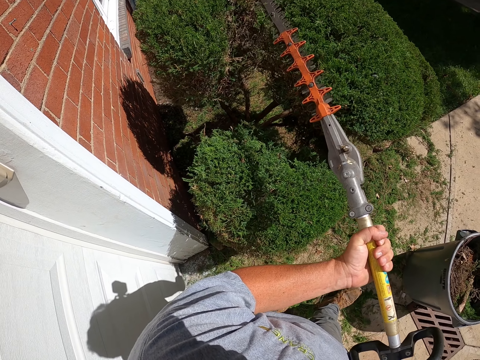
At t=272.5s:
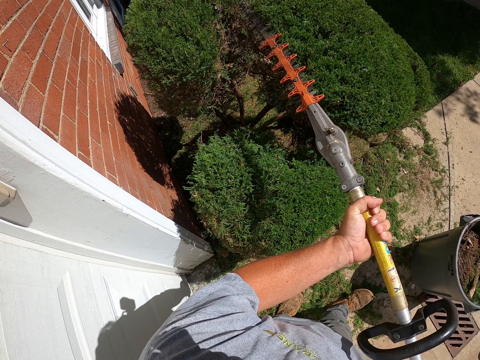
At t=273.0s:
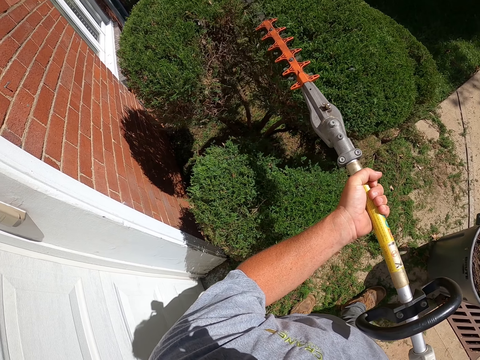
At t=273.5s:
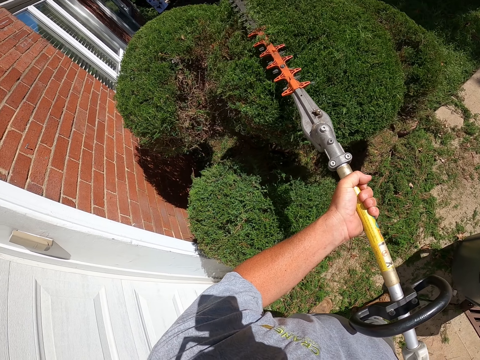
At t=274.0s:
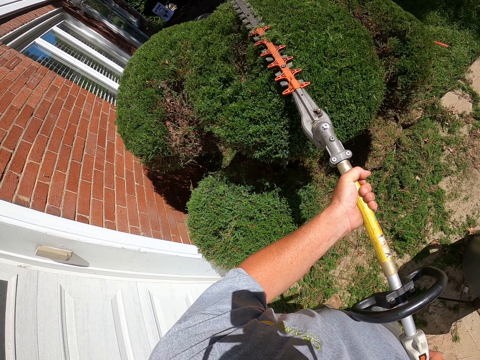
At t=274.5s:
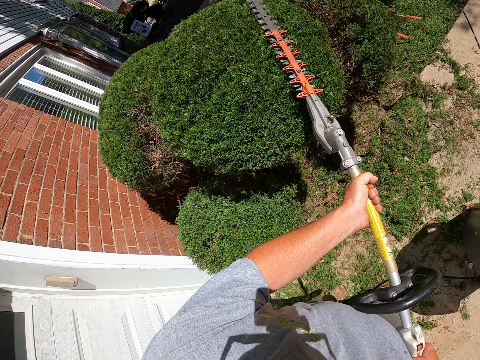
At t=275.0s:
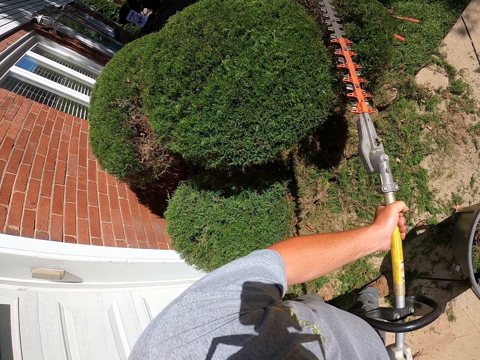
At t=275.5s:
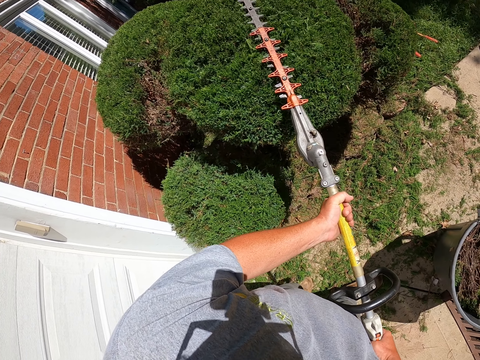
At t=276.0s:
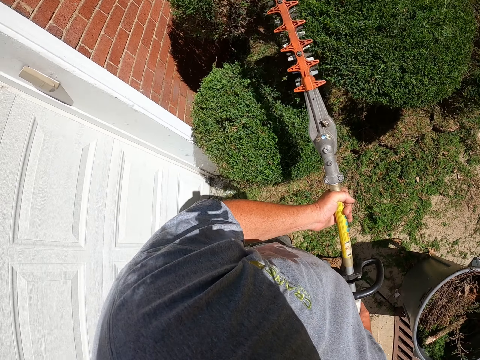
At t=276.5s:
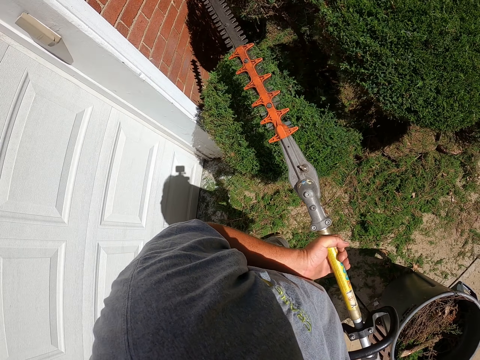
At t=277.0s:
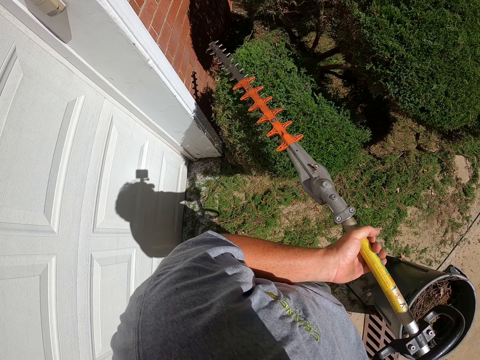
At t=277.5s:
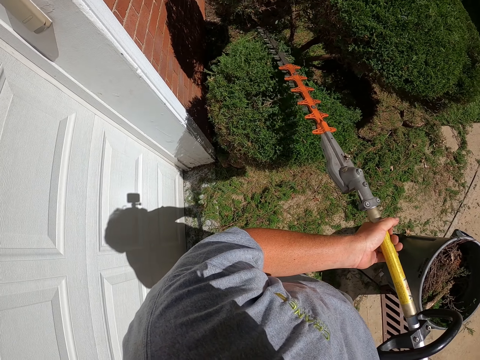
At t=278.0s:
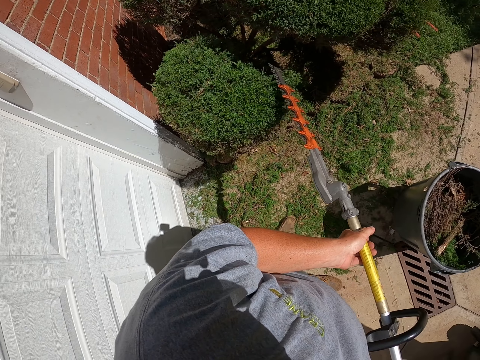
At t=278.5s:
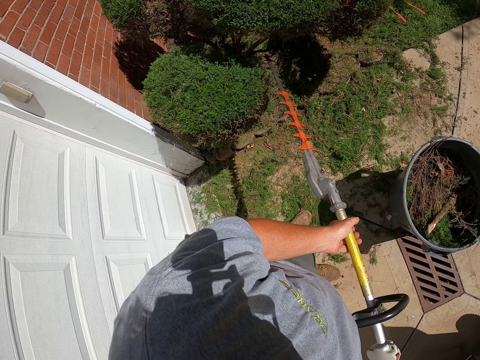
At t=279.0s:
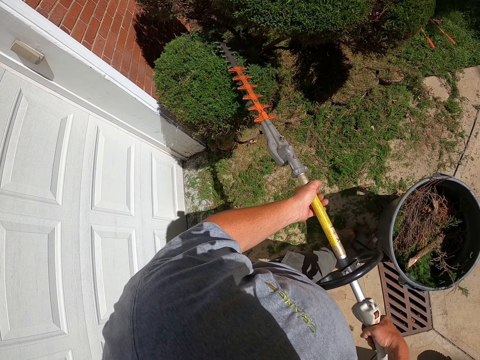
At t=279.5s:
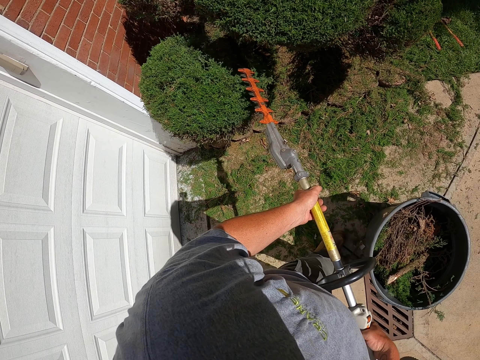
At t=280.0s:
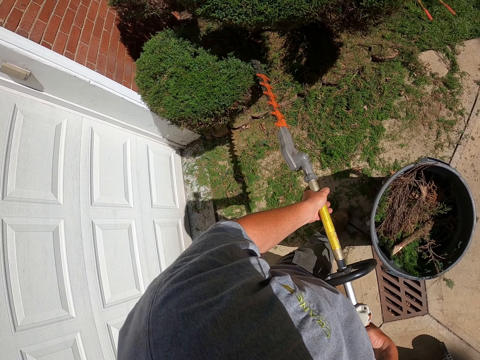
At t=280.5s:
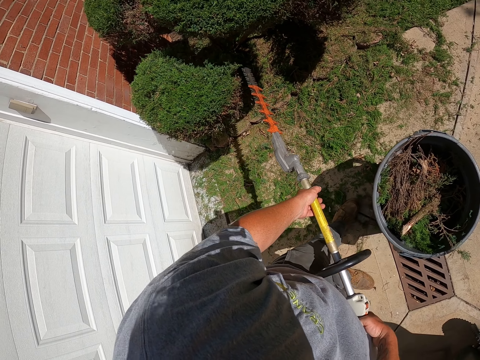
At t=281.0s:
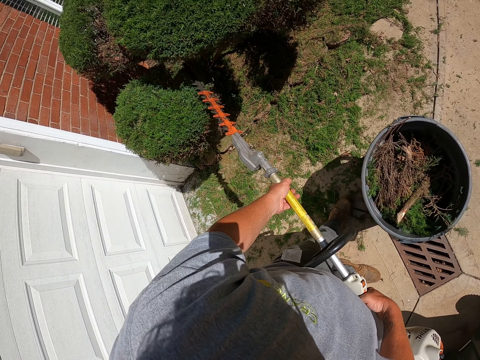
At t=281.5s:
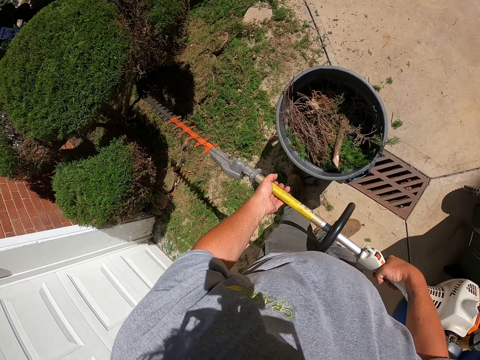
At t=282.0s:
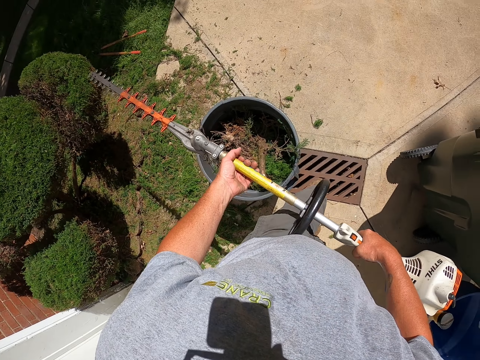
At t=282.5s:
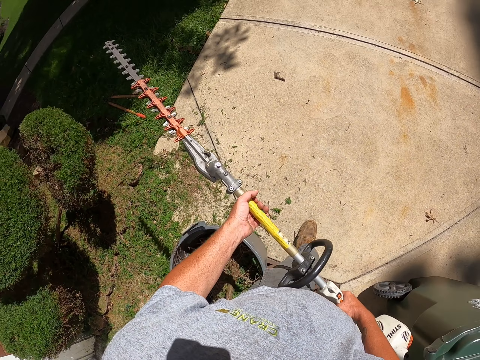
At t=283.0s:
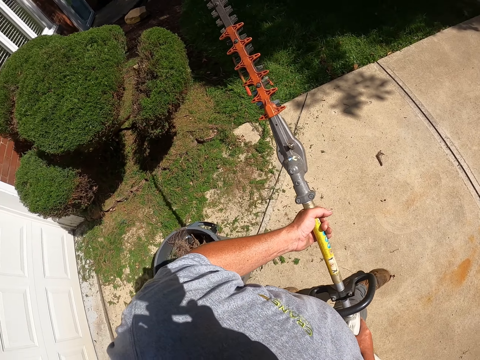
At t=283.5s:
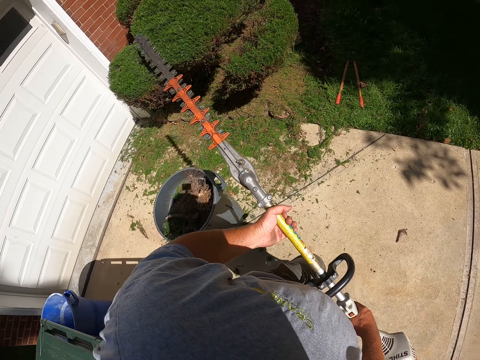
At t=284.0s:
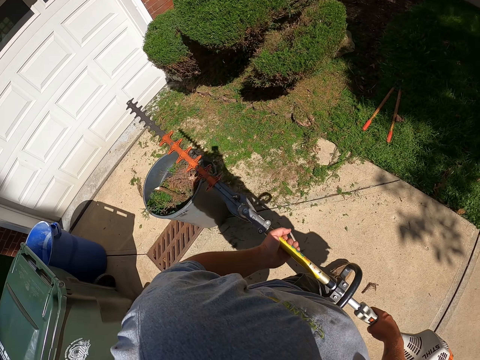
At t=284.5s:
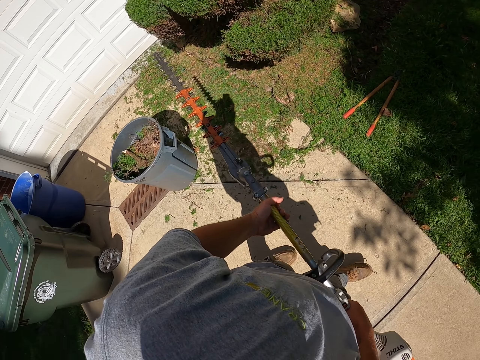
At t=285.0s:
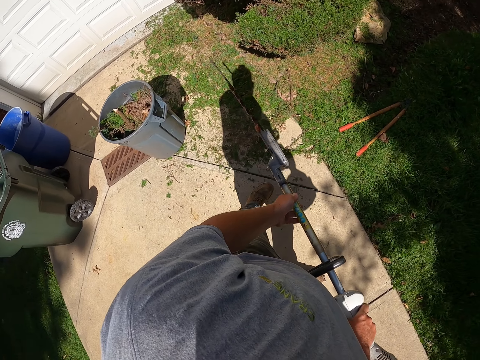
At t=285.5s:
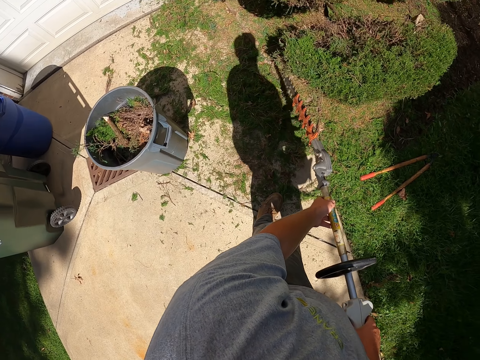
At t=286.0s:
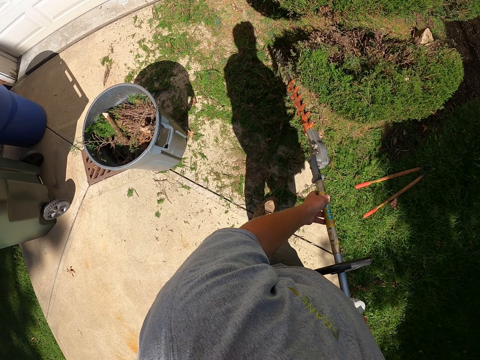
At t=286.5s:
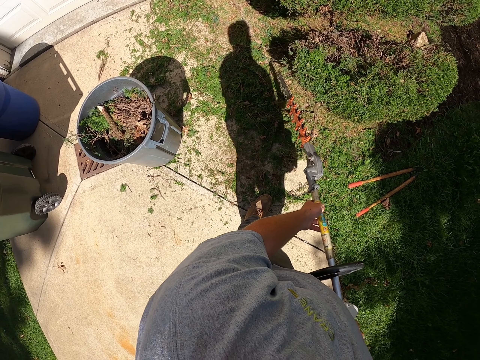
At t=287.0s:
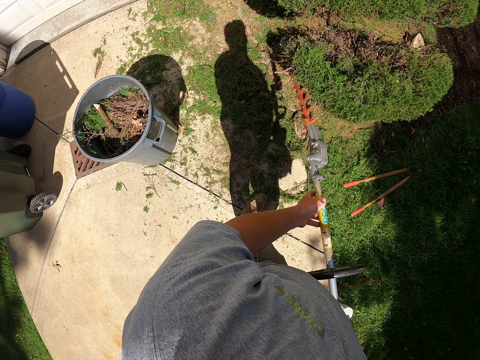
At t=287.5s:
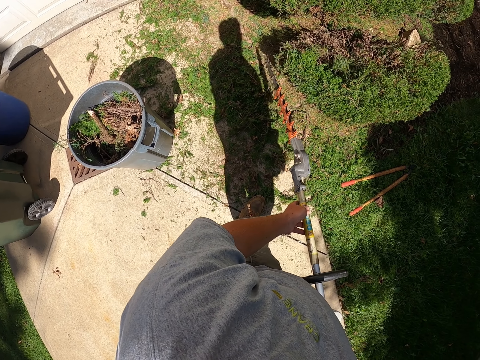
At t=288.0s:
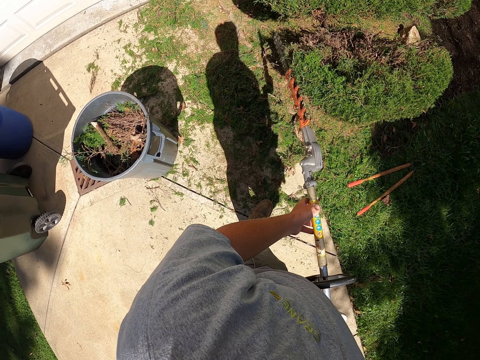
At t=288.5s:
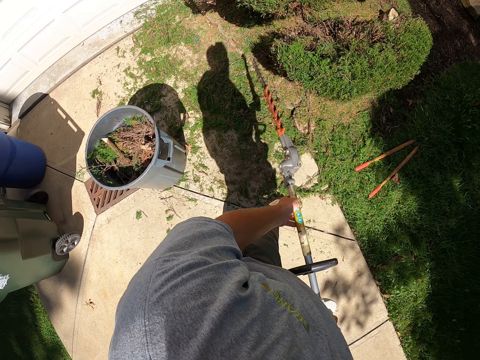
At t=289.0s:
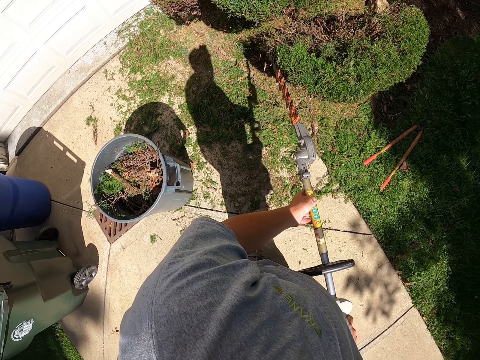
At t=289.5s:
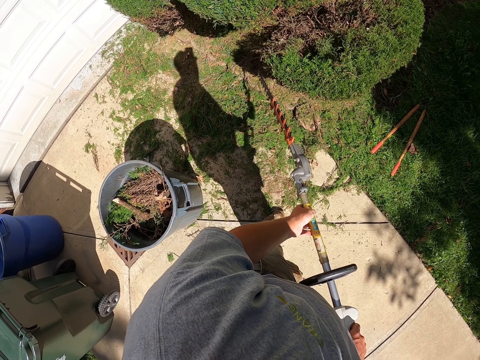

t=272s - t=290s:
The camera wearer holds the hedge trimmer and walks around. They move to the other side of the shrub. They trim the shrub with the hedge trimmer.

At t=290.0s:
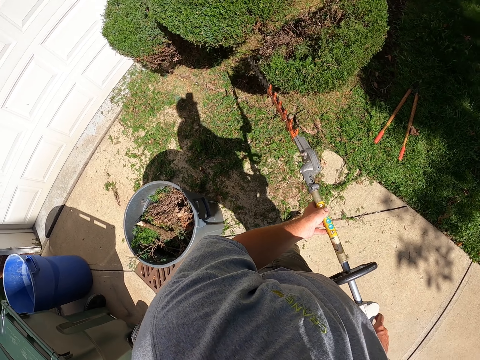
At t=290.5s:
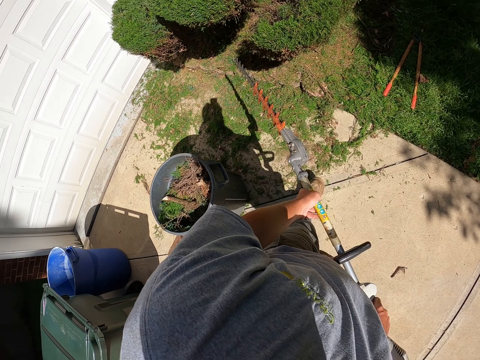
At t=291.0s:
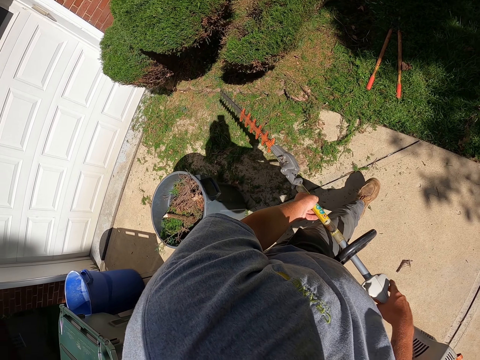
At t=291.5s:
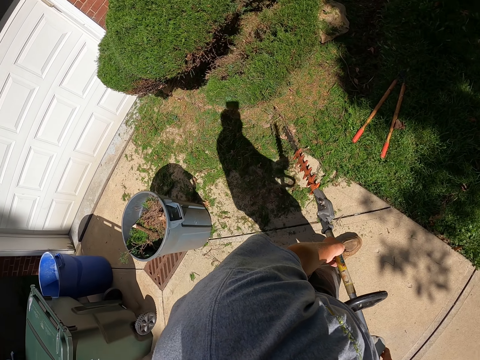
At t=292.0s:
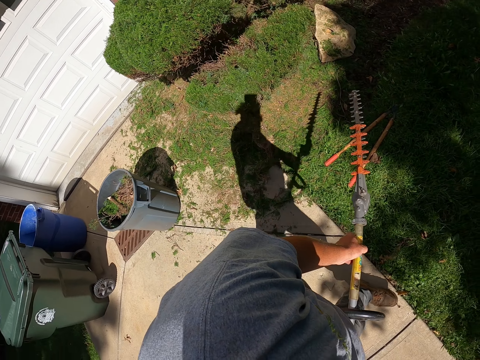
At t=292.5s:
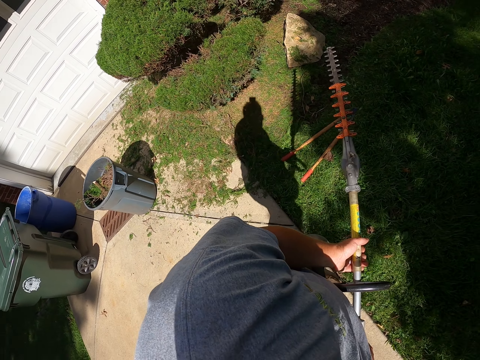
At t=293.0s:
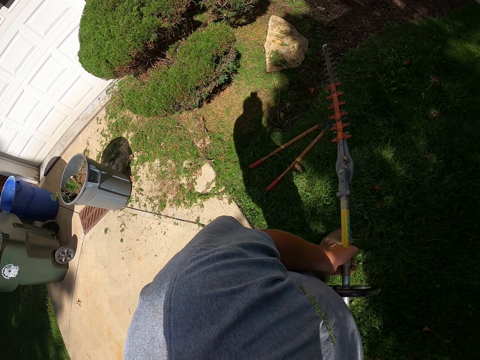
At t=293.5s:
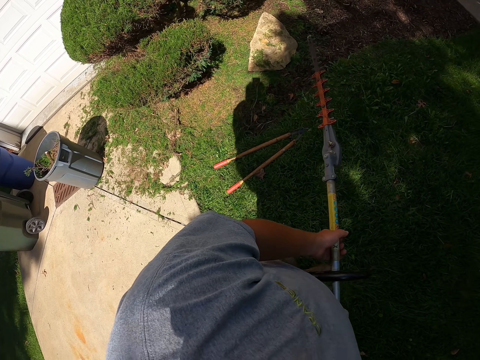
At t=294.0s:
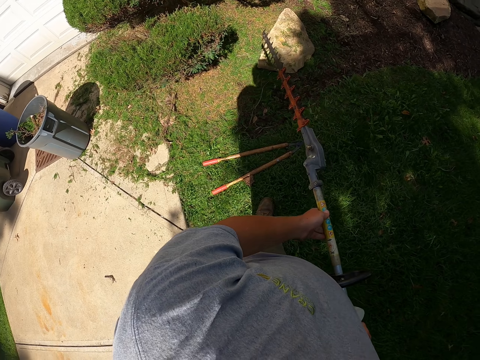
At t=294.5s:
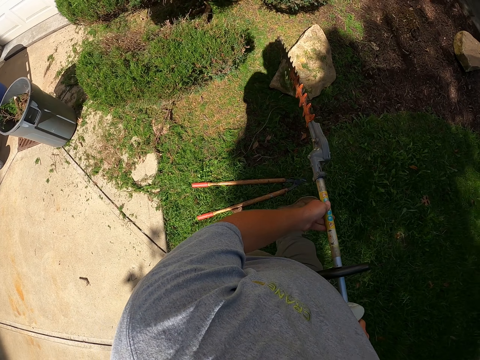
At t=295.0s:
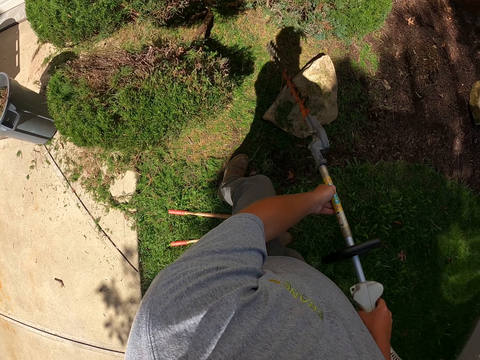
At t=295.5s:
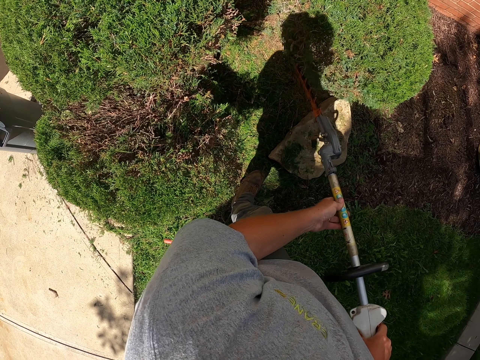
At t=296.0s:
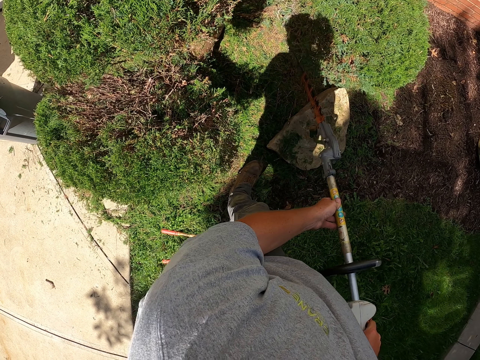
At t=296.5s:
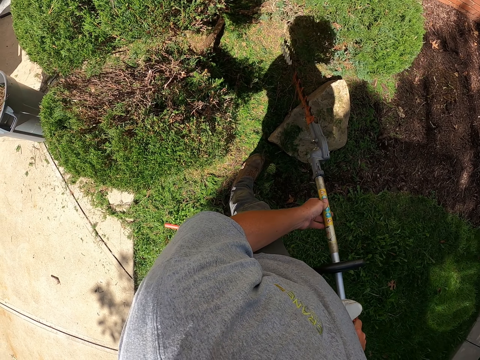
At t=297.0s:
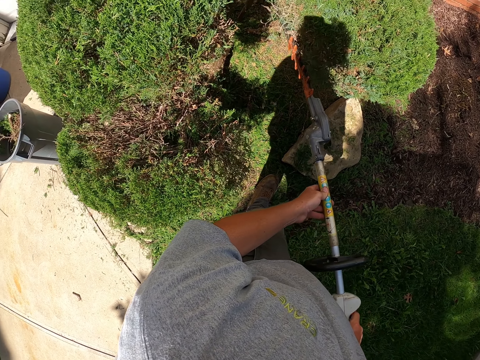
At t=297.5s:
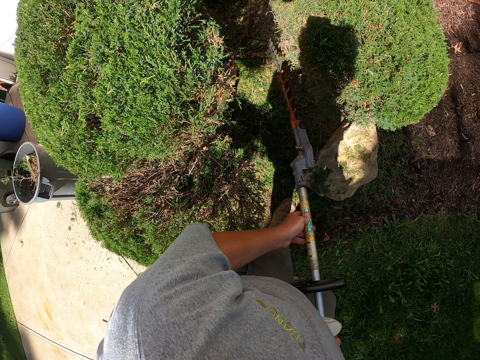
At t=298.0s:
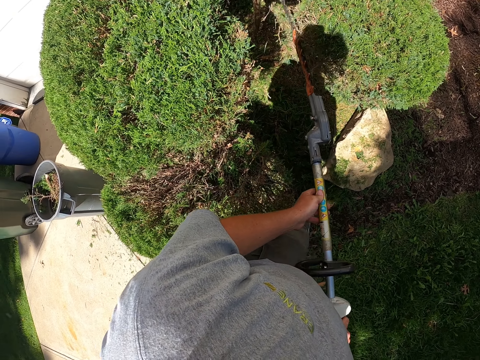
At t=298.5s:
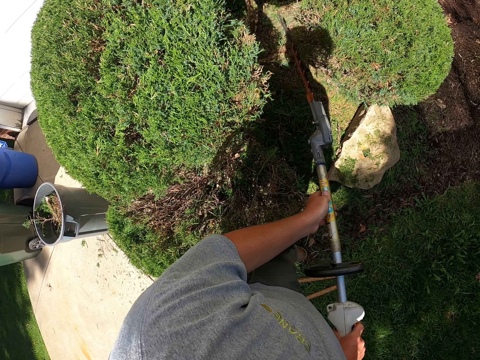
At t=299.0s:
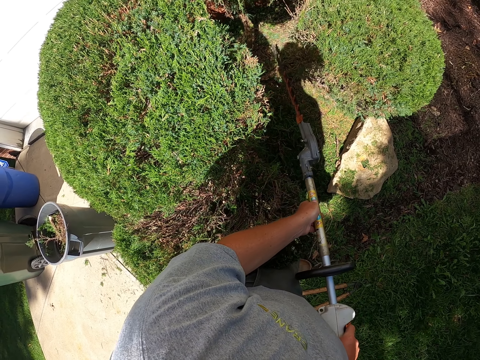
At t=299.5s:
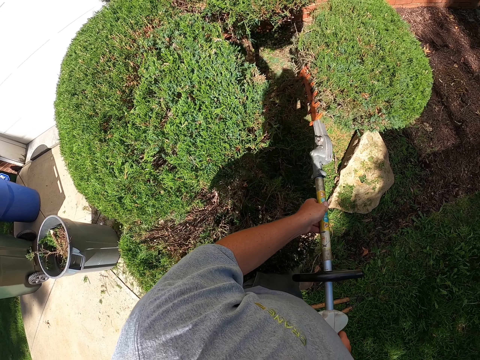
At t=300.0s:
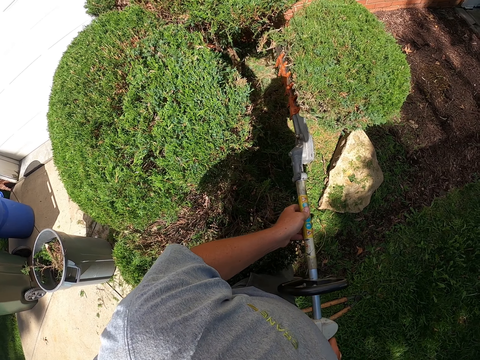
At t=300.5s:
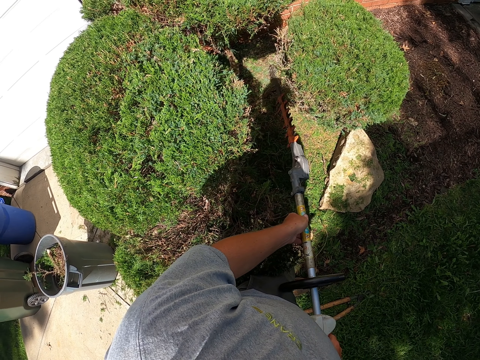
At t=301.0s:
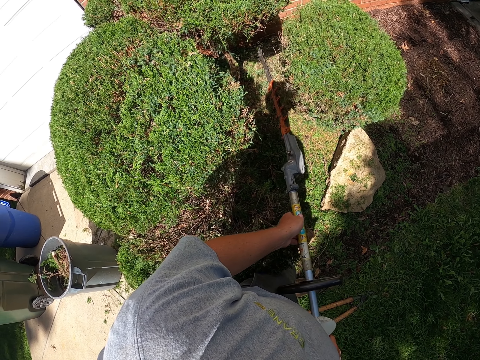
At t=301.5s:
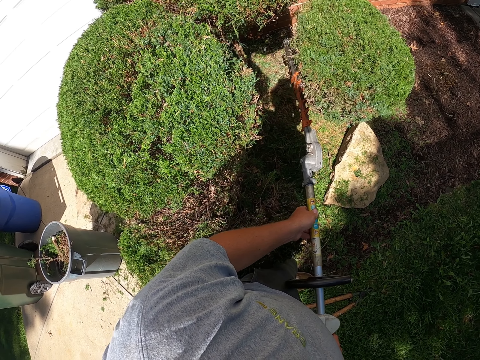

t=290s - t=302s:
The camera wearer walks around the shrubs and carries the hedge trimmer. They trim the shrub with the hedge trimmer.
